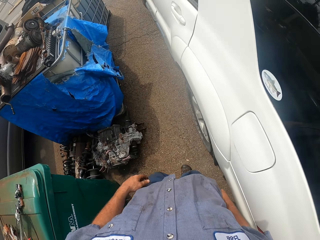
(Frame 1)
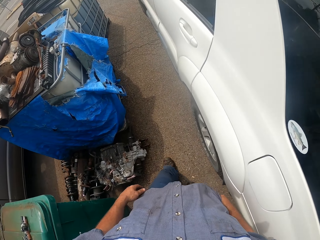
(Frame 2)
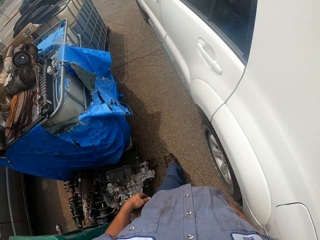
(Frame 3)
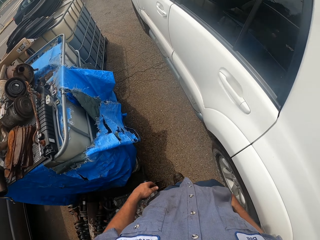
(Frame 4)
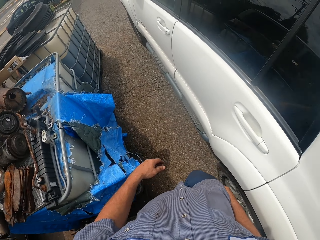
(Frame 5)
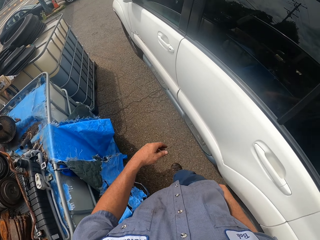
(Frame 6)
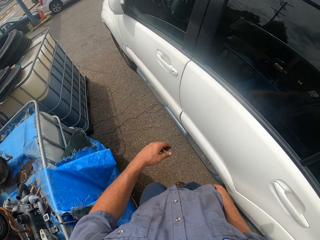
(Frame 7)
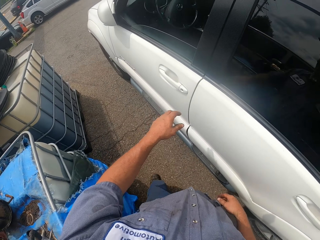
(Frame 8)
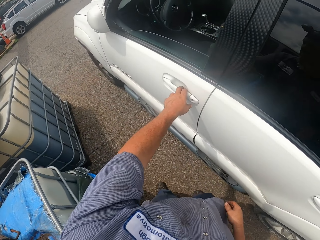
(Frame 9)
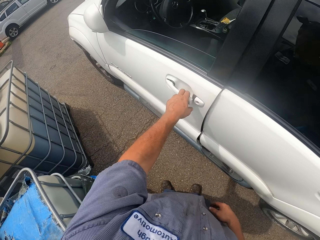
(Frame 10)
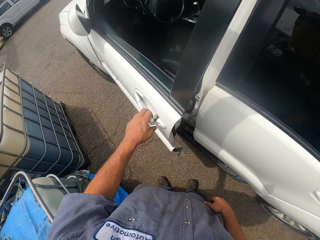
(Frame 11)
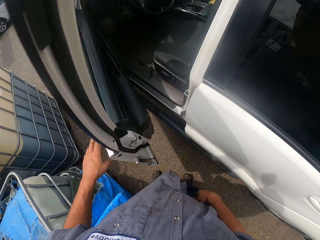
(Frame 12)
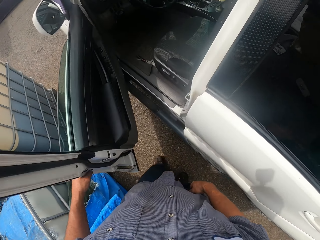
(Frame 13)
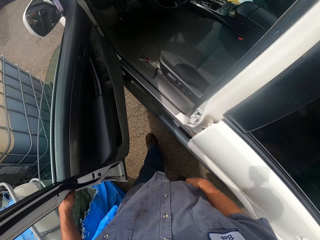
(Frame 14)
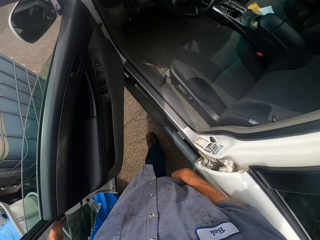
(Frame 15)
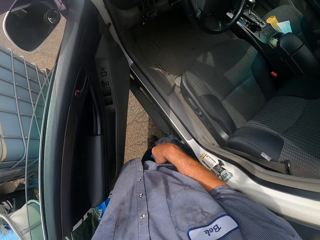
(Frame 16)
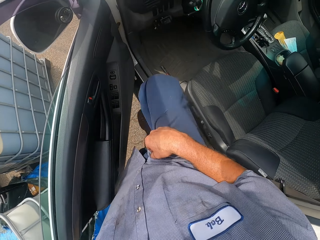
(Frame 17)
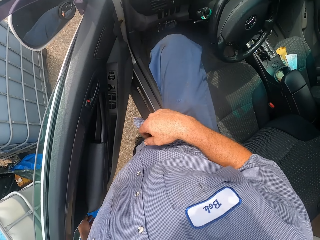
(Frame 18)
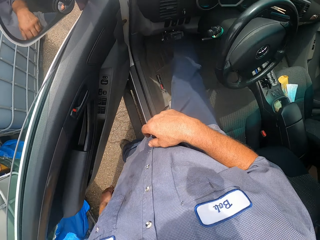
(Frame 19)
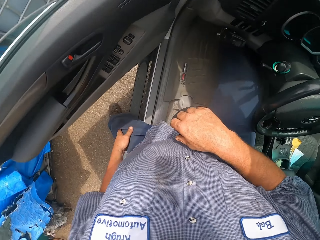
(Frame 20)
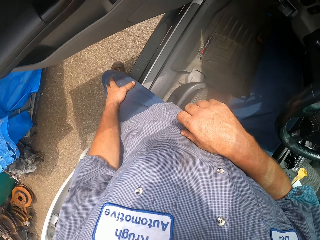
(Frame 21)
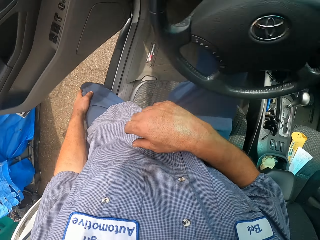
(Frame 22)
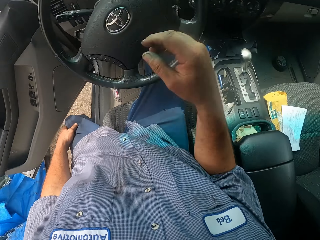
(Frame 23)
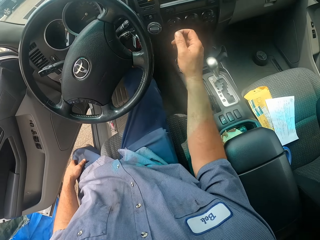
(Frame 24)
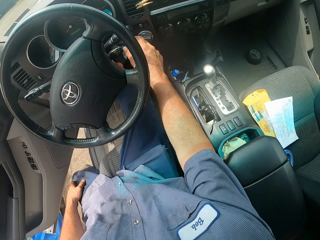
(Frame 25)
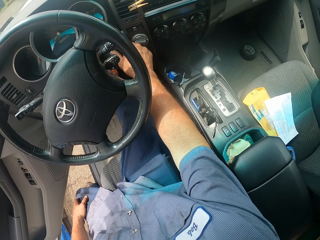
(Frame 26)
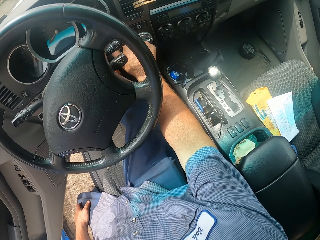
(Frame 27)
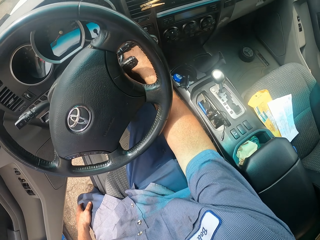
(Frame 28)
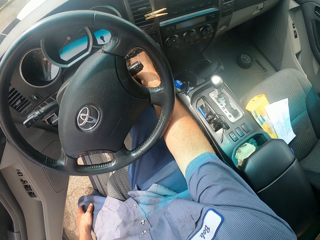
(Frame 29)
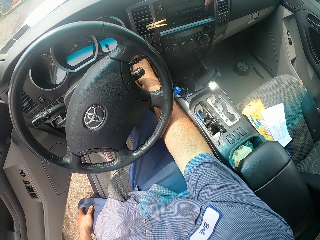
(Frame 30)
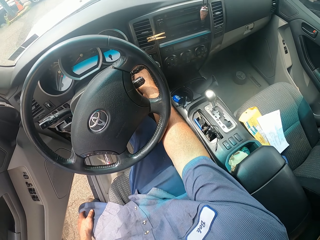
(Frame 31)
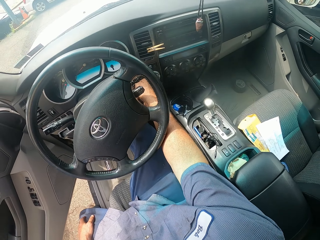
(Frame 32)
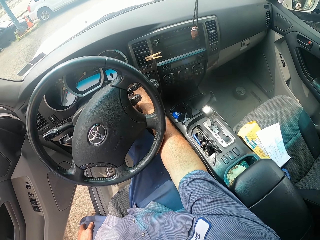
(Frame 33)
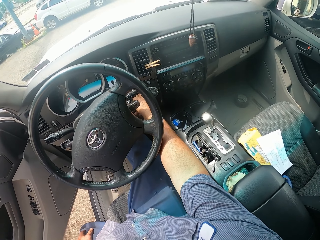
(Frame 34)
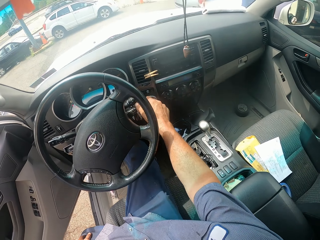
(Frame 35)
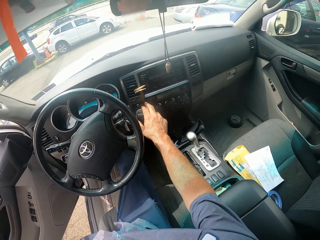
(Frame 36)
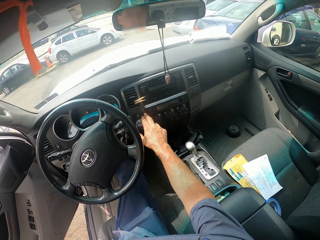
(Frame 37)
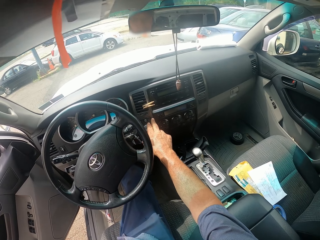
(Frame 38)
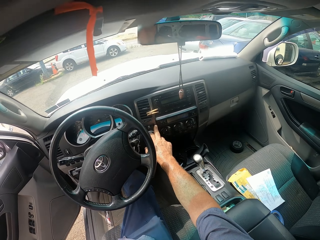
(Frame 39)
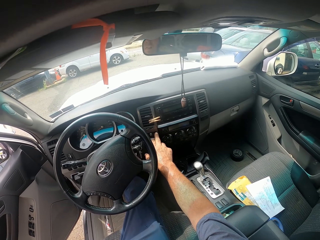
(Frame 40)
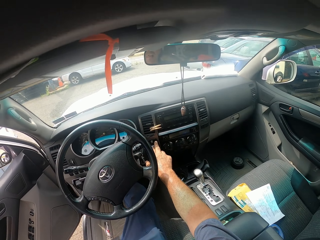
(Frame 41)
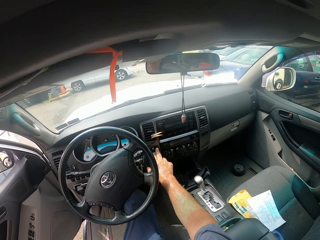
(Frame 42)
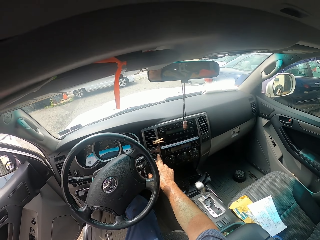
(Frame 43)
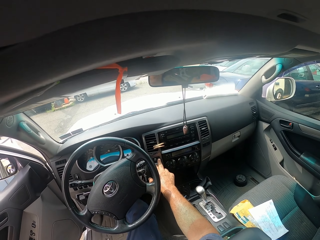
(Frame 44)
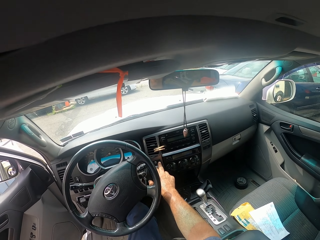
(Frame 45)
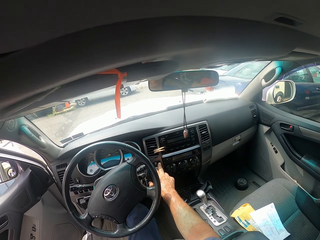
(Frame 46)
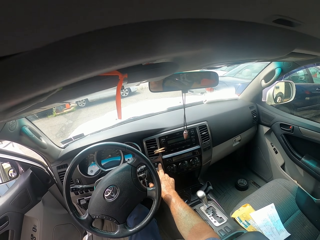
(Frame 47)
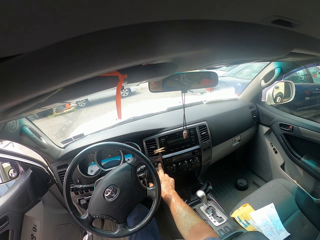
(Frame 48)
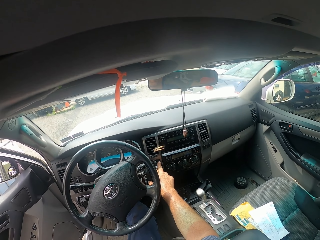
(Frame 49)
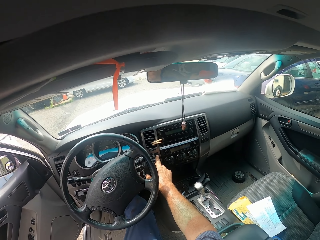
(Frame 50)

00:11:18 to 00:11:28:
The camera wearer opens the truck door. They enter the truck. They operate the truck. They start the car.

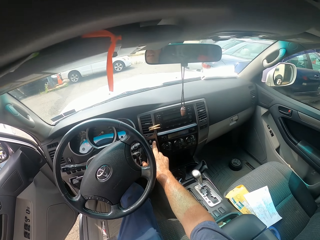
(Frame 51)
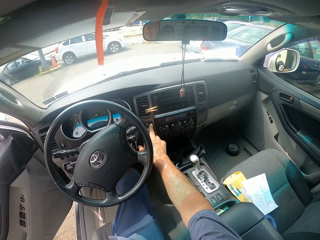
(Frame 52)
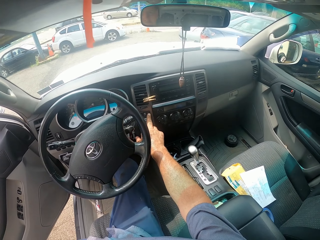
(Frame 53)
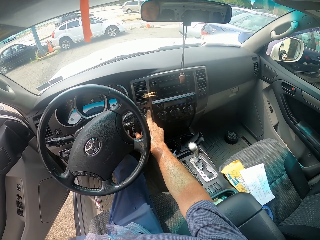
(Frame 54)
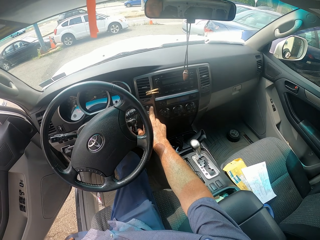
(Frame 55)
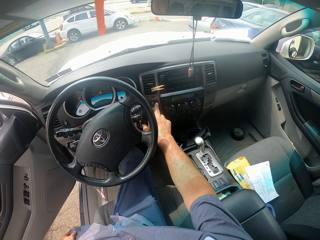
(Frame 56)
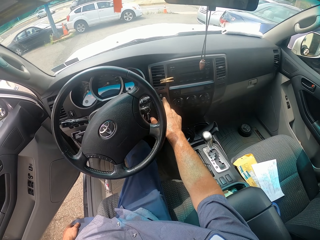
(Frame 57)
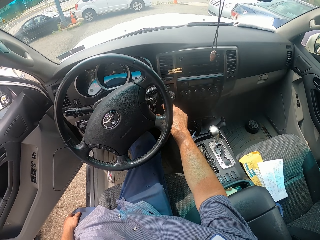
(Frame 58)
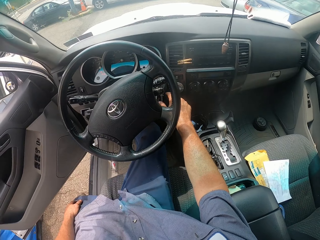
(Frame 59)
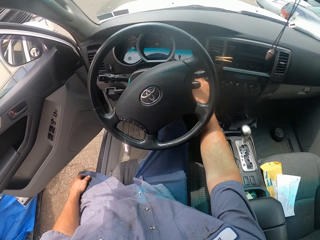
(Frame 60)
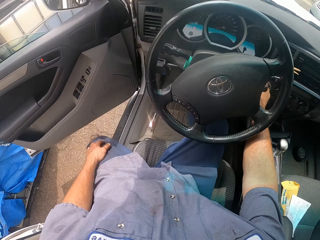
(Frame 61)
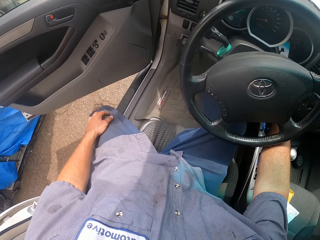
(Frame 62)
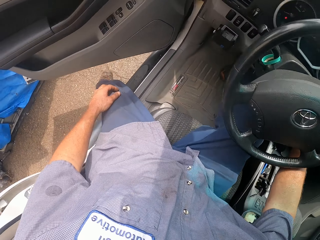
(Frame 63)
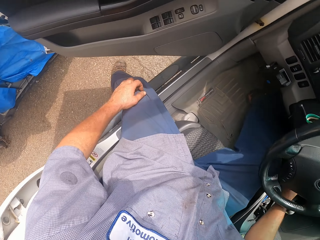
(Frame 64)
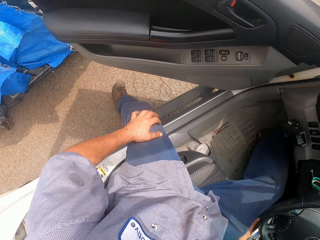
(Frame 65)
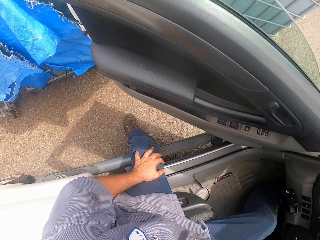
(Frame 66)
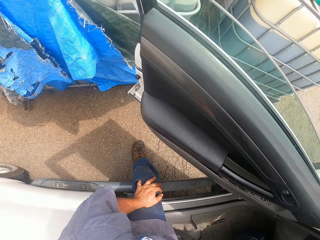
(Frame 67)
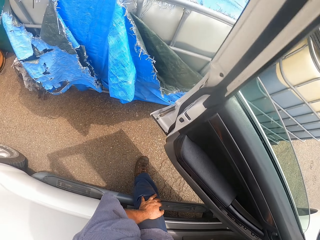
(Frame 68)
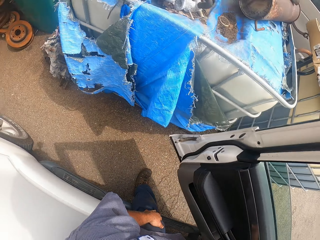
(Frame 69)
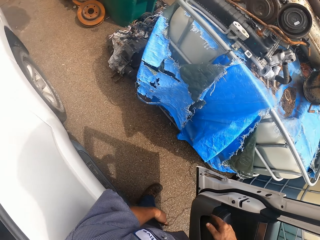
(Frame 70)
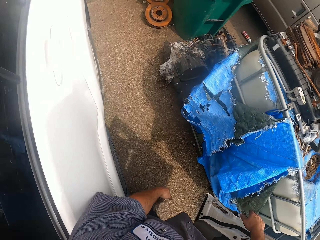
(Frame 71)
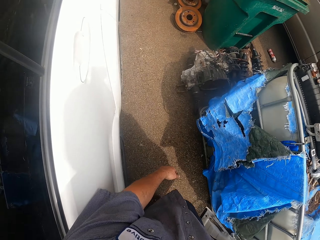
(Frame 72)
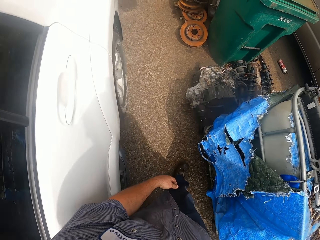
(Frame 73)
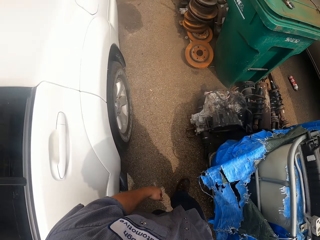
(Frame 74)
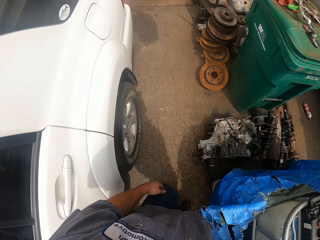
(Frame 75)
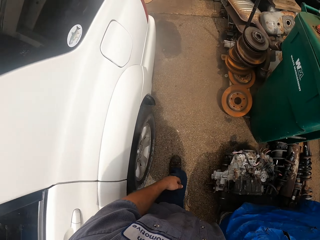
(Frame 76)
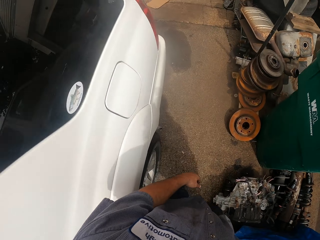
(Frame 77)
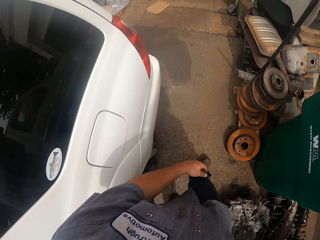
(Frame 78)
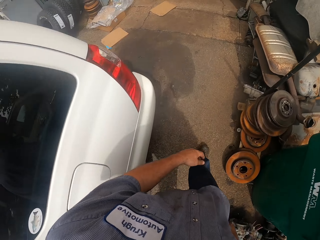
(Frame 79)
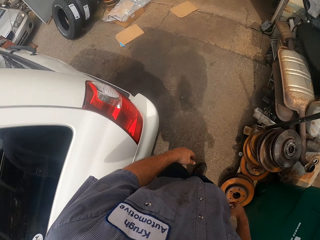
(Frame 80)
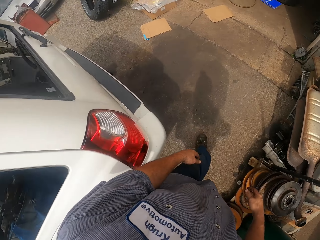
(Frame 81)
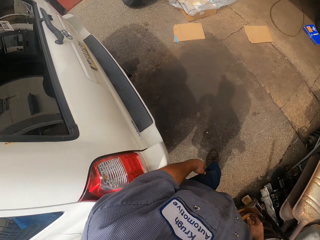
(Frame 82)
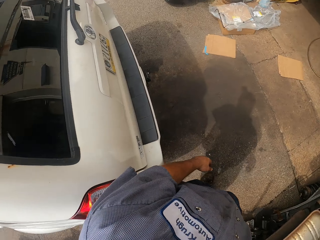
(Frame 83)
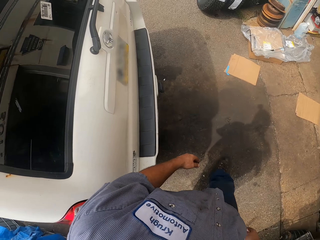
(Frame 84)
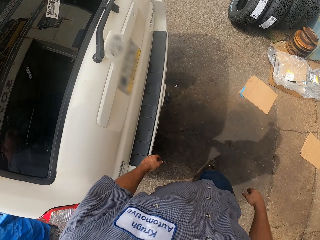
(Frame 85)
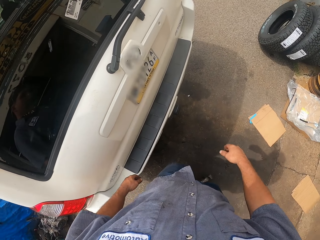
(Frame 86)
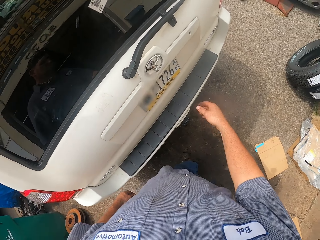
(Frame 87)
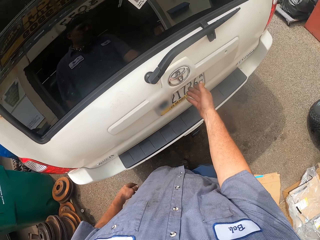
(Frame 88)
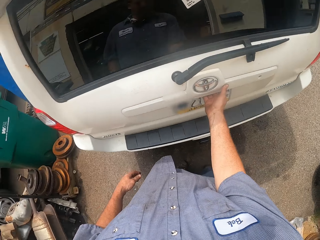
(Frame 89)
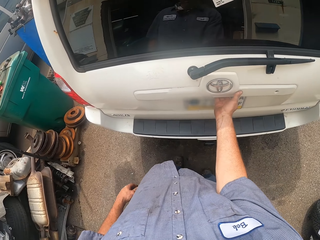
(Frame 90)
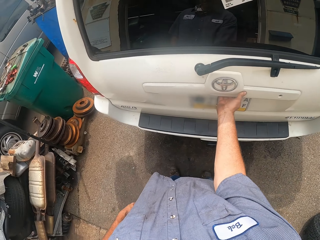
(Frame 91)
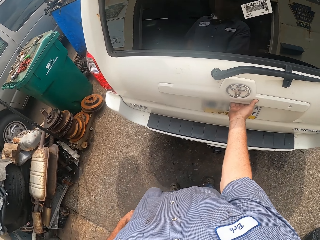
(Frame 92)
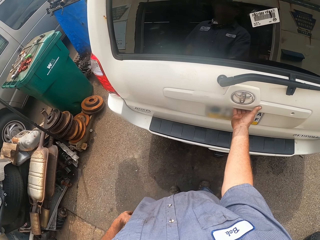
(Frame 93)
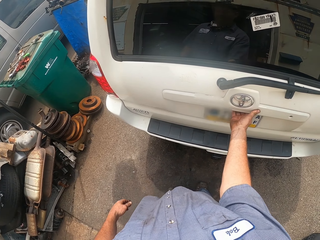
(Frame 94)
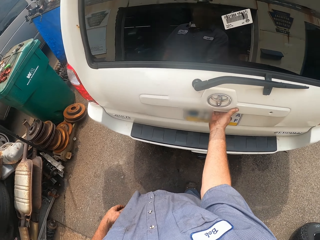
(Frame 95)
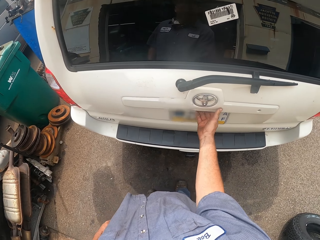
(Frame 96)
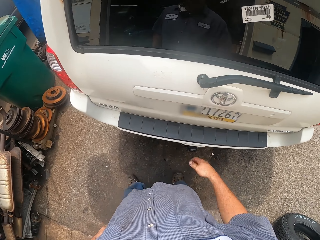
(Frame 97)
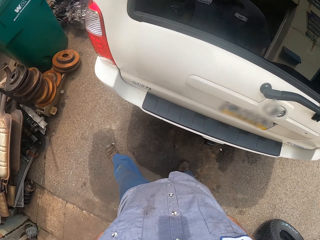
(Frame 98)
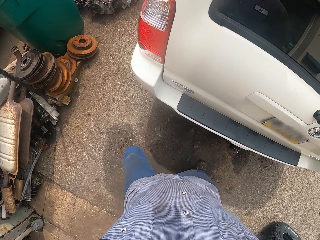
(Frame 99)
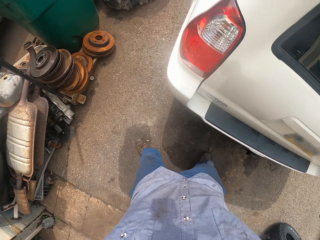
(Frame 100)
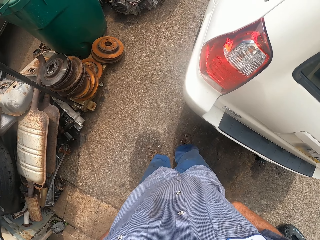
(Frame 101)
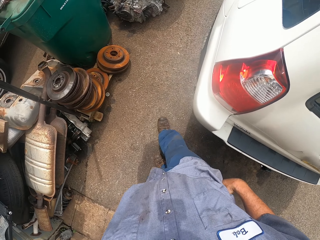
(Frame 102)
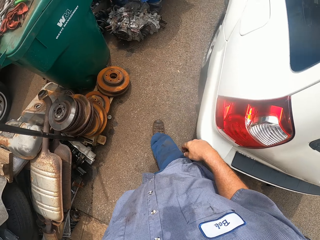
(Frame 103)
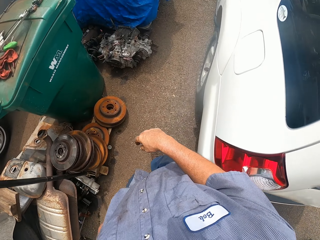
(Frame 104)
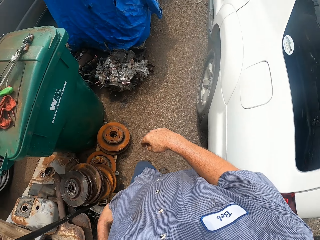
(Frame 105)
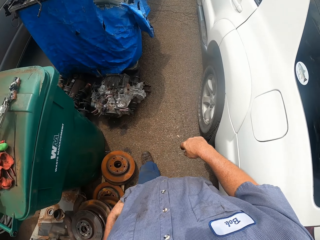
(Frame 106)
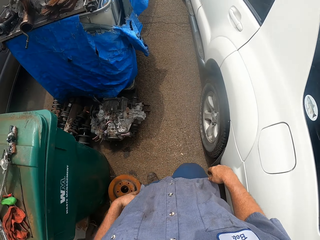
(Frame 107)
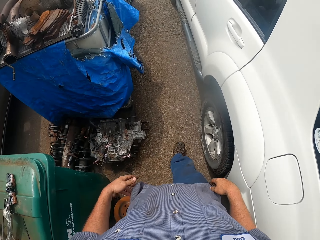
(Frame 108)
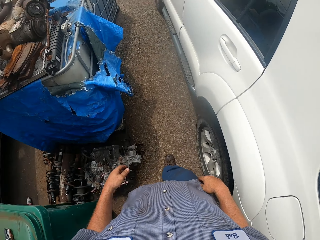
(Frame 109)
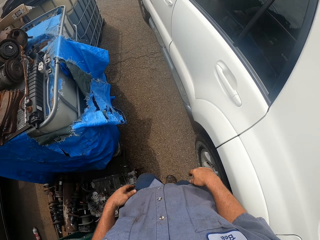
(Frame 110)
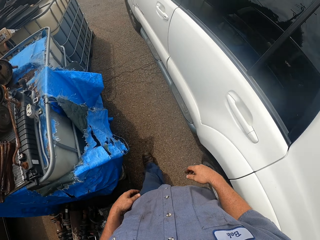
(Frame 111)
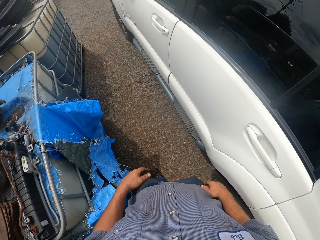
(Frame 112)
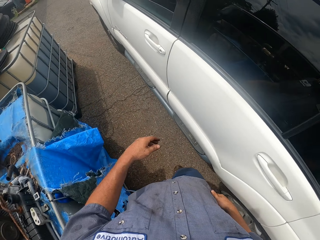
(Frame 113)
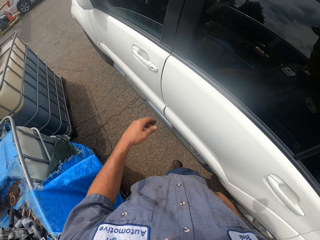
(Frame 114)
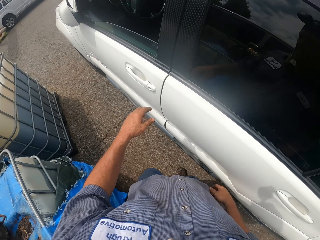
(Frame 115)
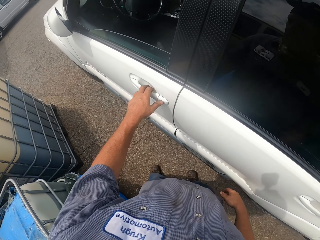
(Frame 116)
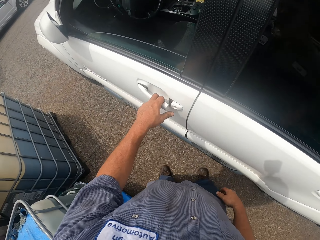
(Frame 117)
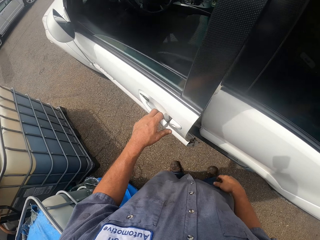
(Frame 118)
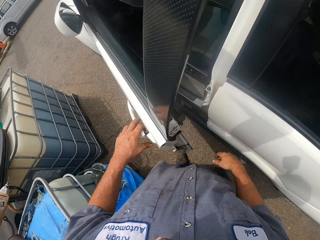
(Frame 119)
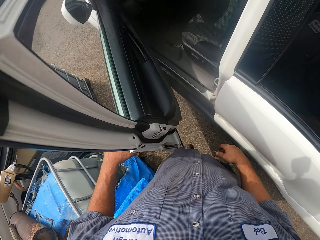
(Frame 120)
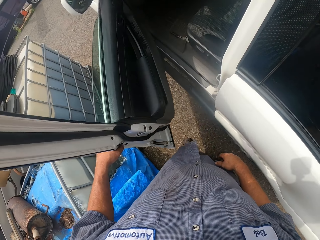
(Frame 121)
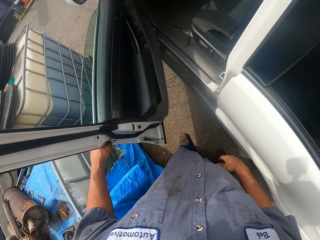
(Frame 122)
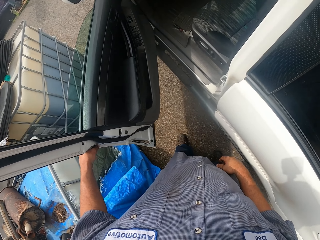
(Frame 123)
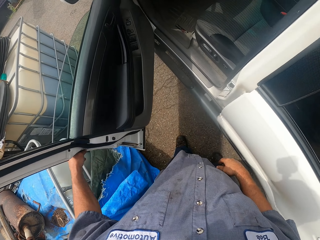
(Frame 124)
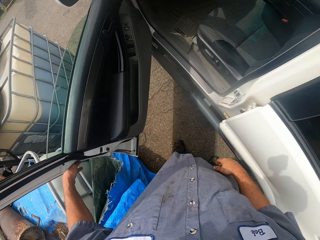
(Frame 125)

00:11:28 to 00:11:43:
The camera wearer gets out of the truck. He closes the truck door. He tries to open the door. He opens the truck door with his hand.
